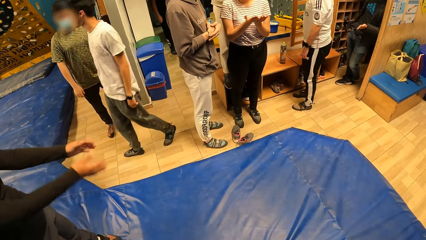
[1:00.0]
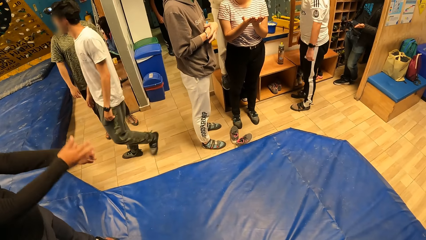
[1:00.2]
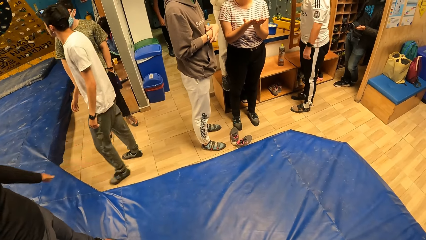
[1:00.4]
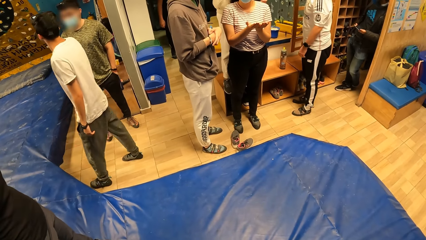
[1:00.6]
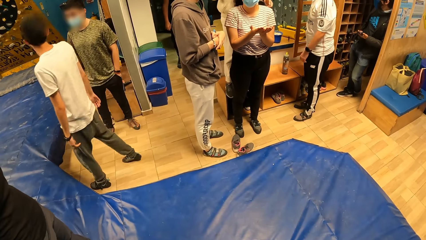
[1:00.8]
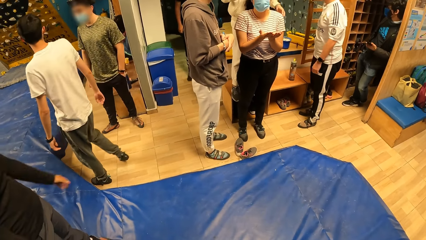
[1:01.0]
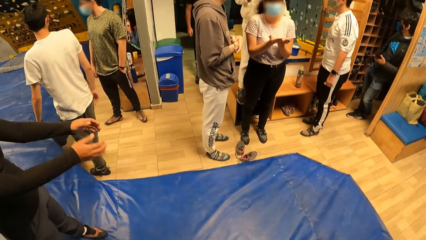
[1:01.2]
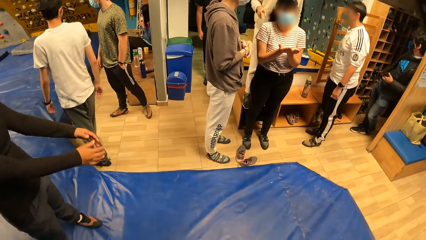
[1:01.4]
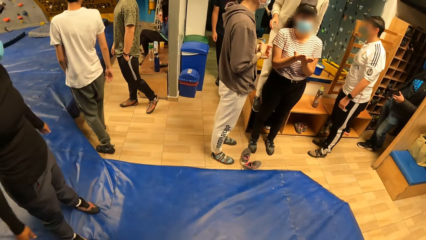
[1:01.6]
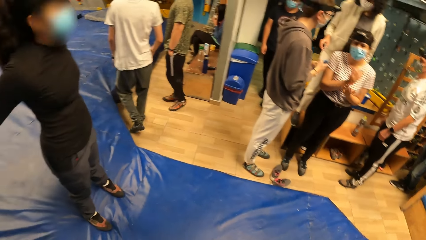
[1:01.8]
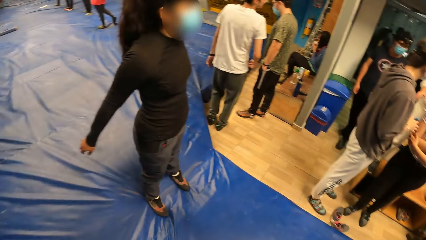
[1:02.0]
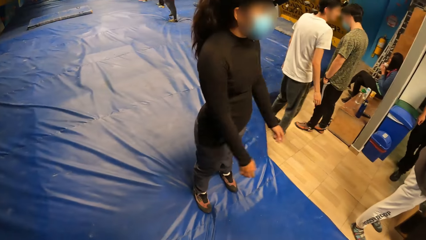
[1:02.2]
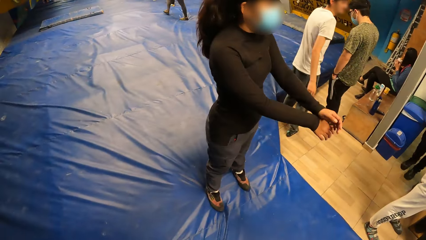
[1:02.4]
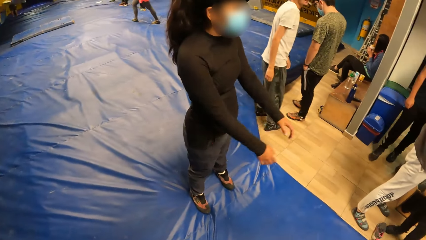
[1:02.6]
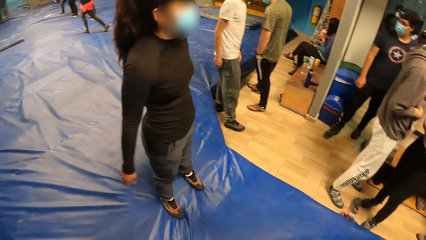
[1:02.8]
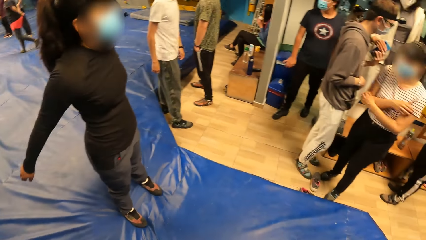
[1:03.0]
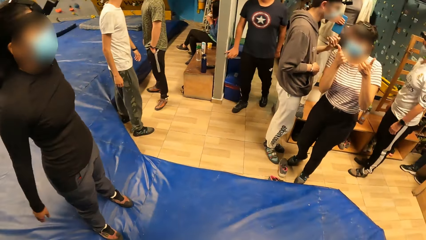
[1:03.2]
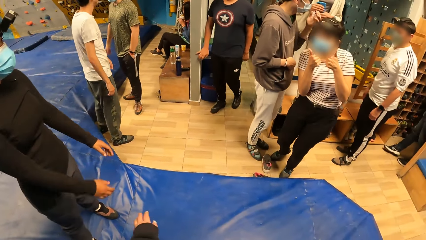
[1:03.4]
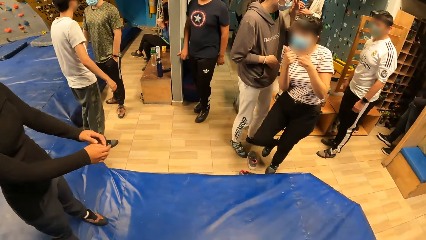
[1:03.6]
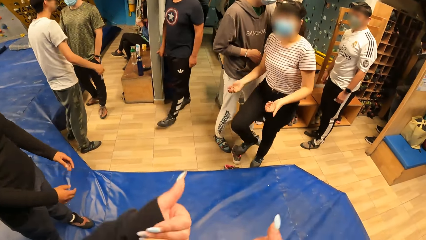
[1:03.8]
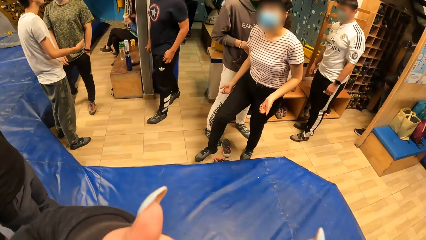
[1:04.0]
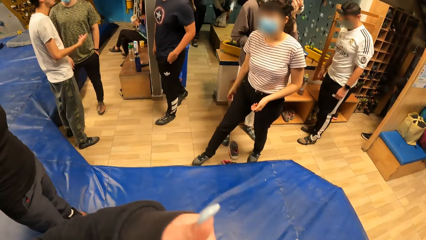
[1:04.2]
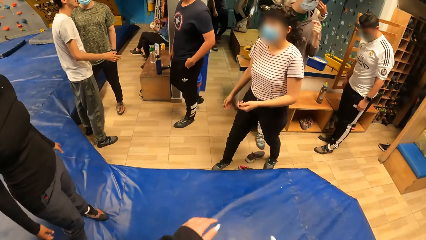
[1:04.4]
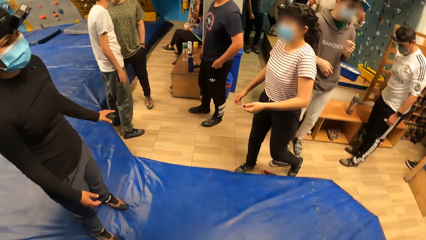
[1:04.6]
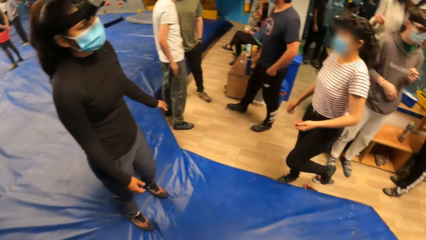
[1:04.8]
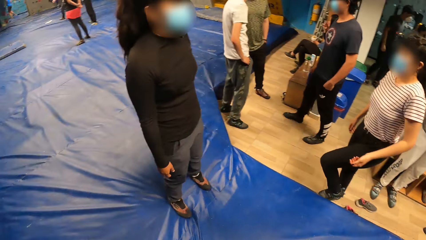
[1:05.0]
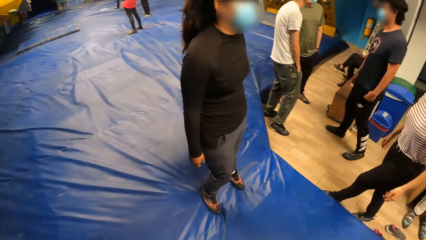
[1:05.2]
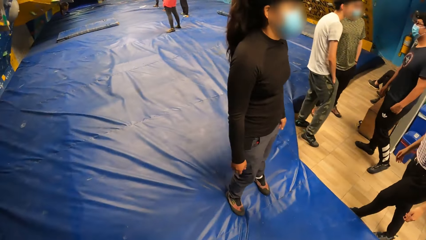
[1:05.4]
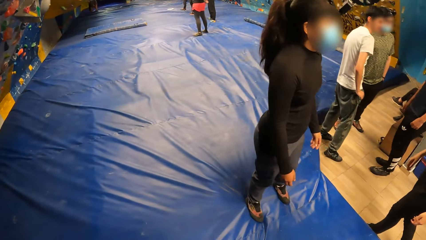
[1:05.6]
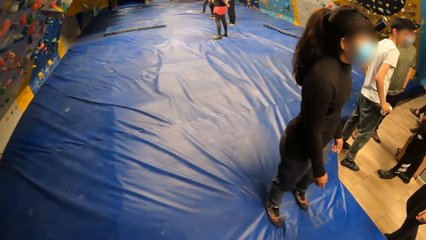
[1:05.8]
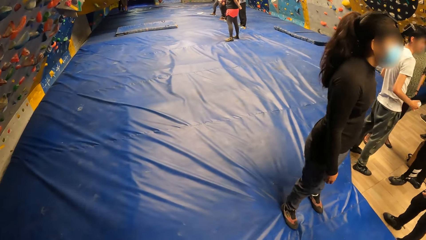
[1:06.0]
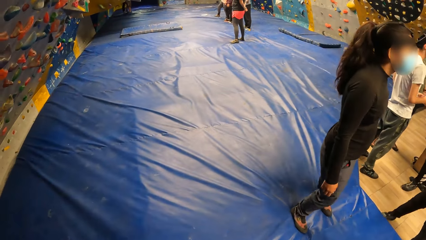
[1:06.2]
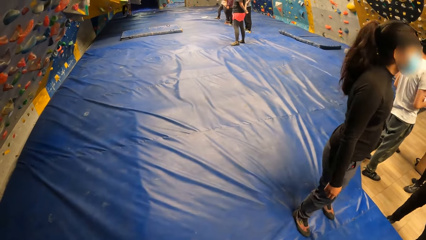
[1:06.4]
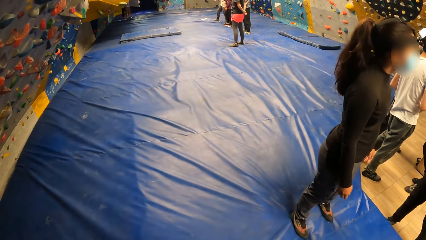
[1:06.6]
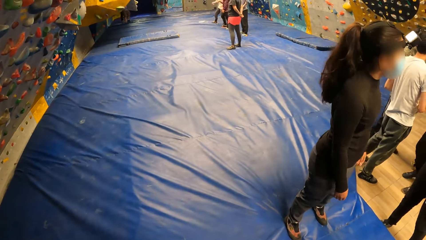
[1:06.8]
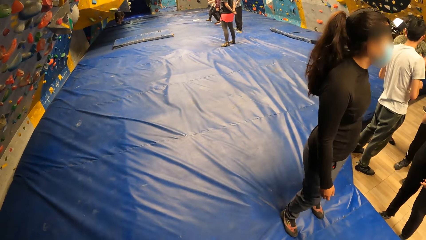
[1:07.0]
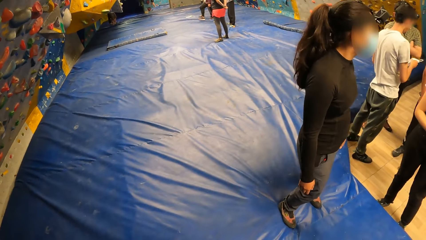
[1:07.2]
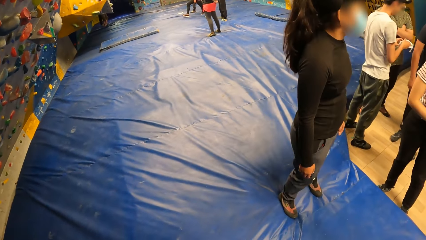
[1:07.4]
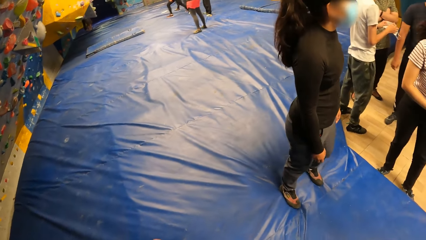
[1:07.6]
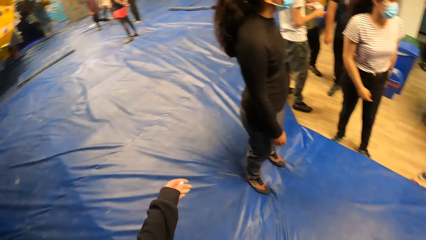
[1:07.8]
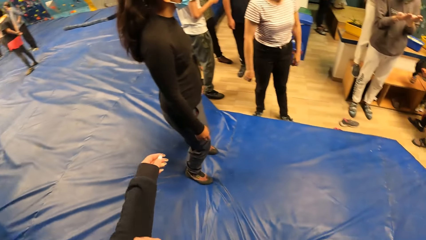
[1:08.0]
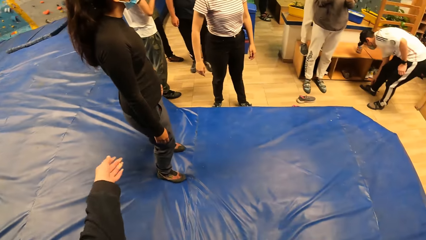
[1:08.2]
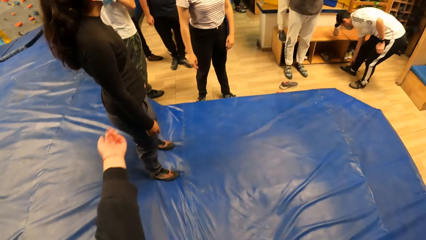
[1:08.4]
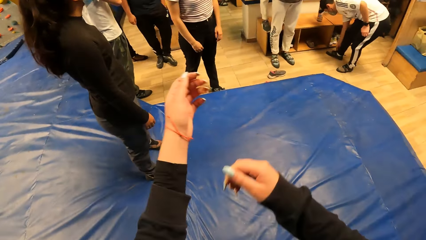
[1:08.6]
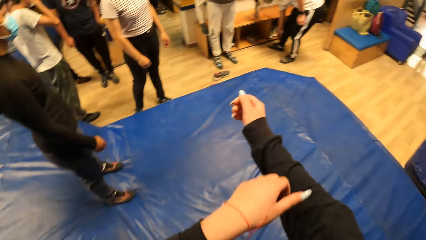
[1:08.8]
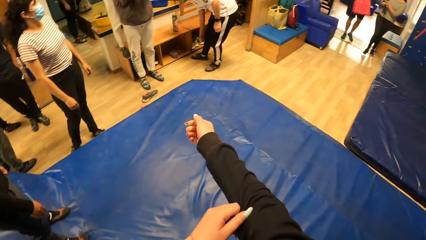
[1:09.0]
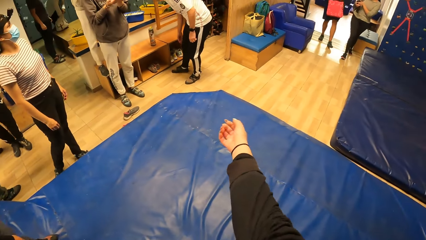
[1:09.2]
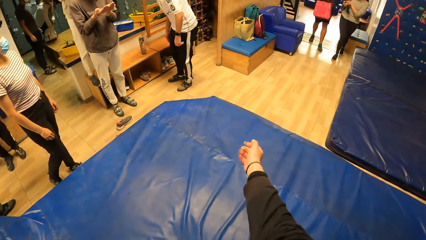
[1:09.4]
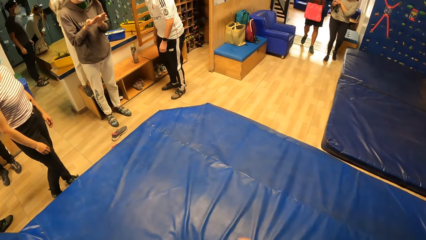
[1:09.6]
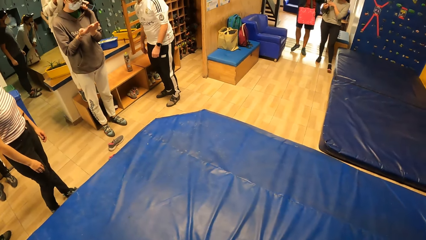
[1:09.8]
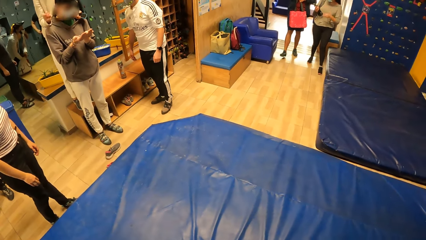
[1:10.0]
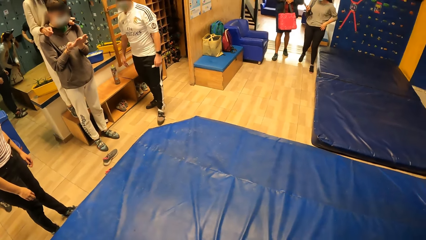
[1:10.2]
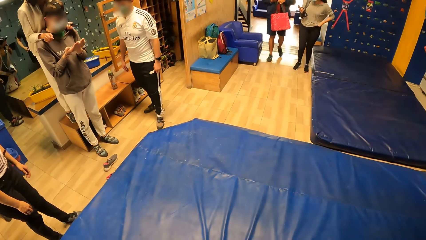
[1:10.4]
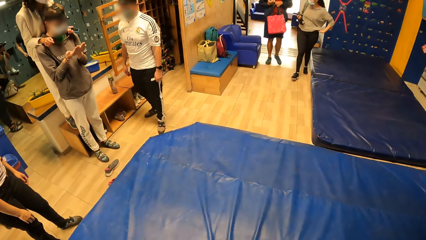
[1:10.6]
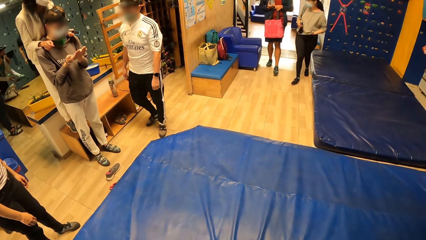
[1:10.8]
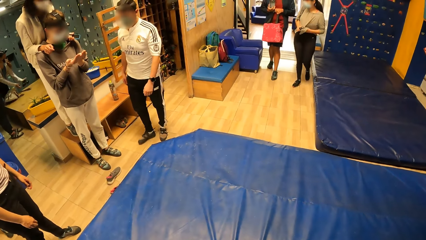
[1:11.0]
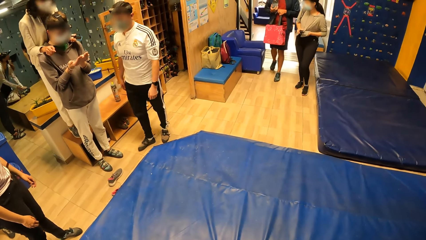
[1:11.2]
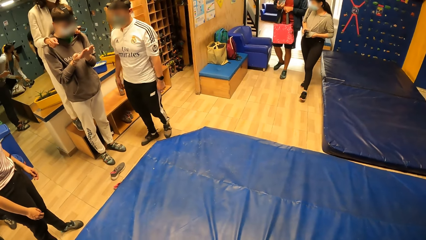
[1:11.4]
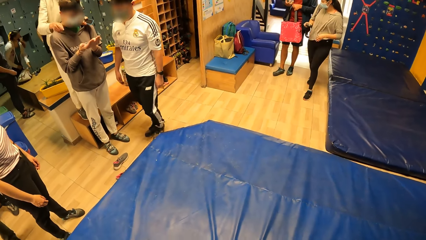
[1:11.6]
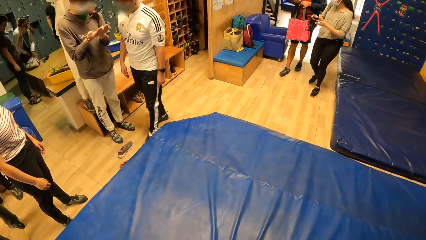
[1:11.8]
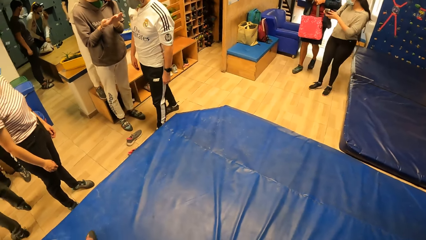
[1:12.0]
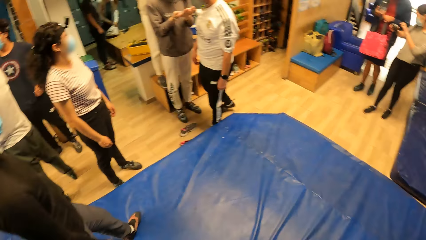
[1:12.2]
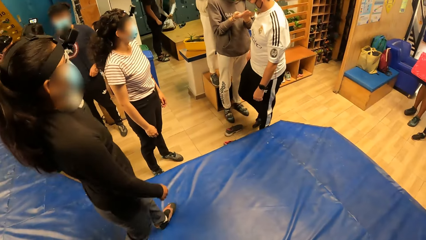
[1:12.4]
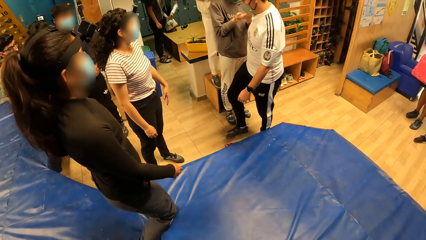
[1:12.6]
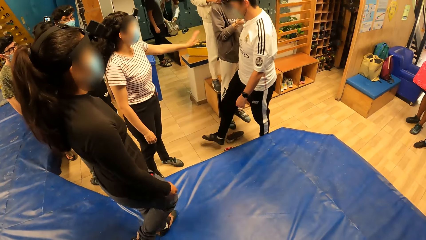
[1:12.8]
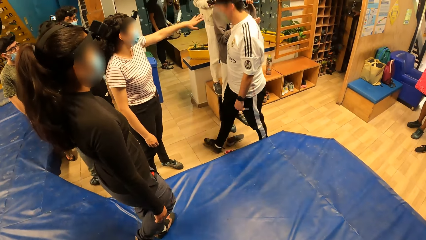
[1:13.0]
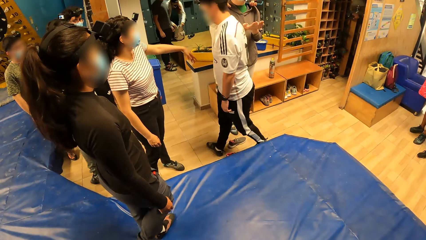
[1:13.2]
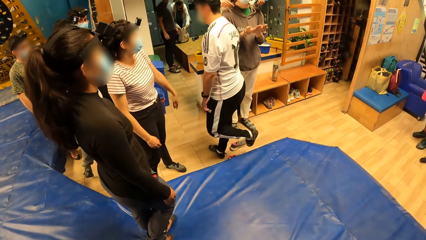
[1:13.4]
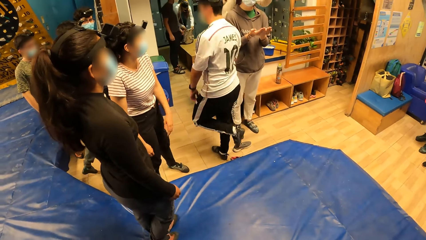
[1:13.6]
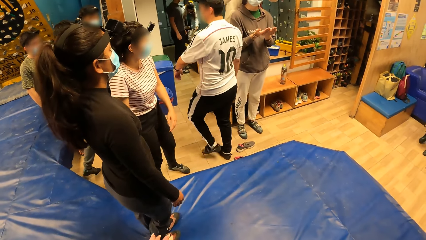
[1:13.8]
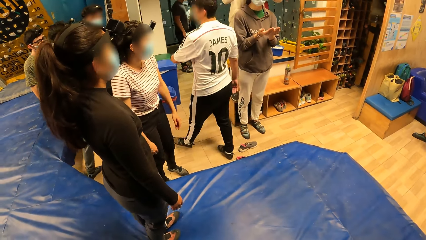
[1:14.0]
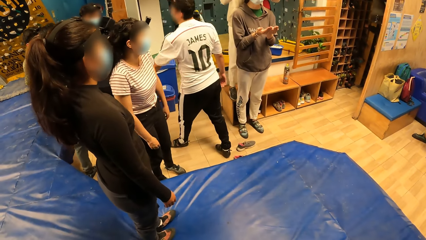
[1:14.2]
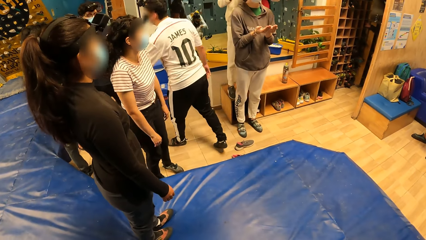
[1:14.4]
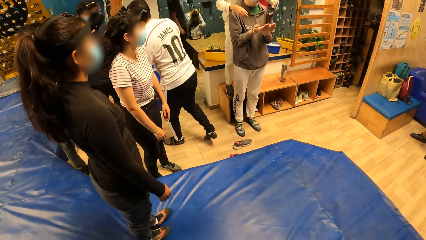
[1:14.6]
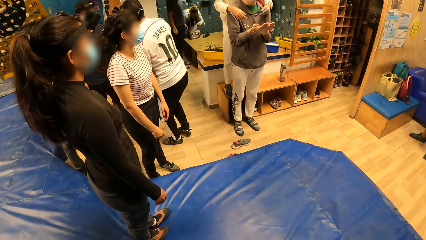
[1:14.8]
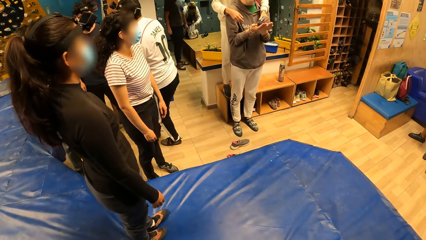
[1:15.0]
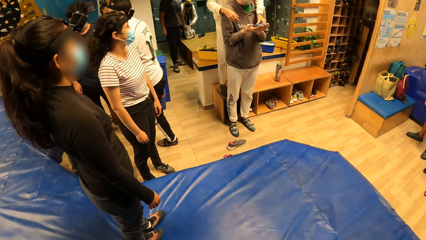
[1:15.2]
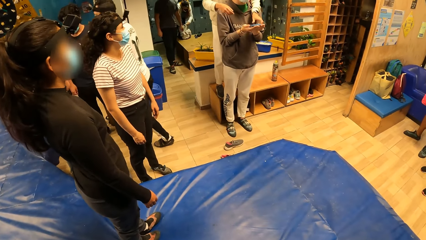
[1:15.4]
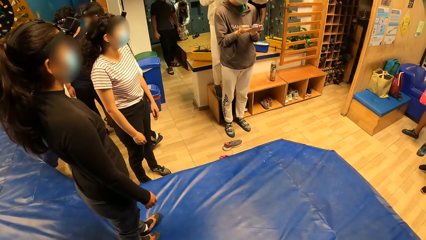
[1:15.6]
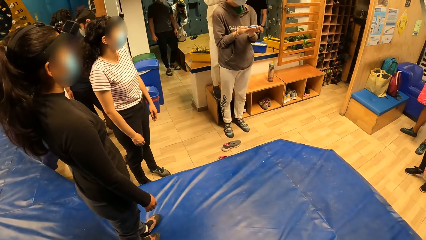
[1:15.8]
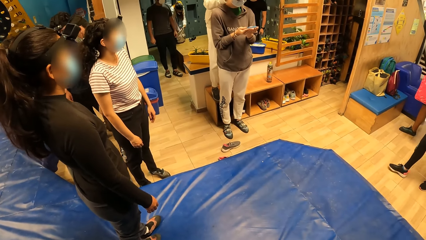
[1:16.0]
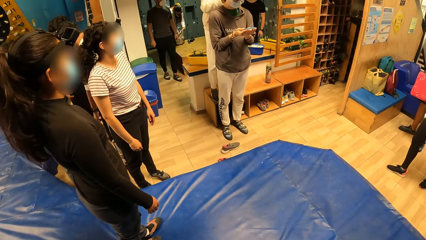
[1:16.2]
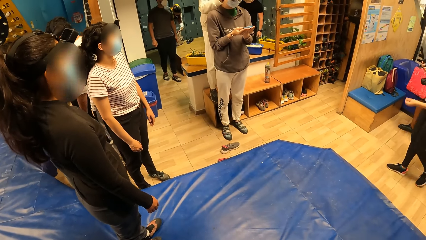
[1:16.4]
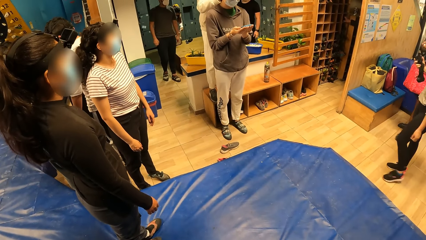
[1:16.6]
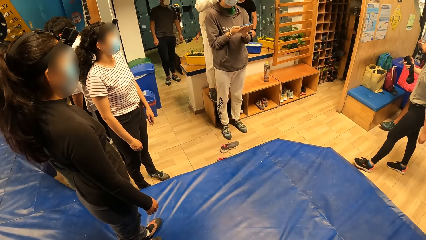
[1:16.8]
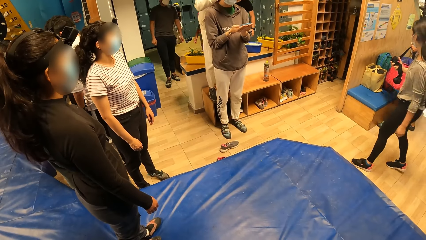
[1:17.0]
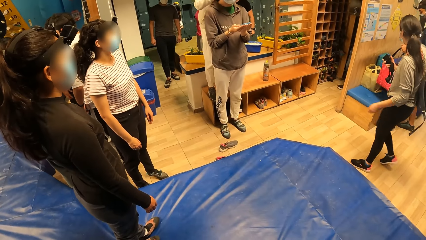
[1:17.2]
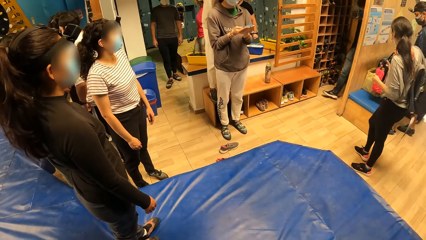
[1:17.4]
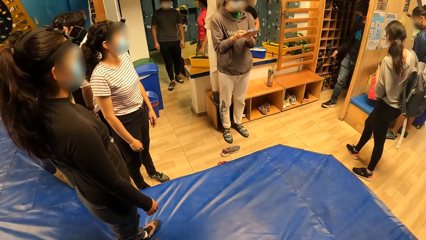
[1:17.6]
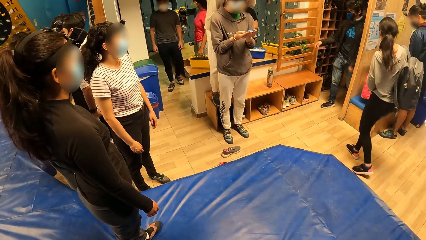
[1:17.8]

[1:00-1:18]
The camera wearer moves a hand. She moves a hand again. She looks around. She raises both hands and pulls up her sleeve. A woman places the phone in her left hand on the palm of a man.
